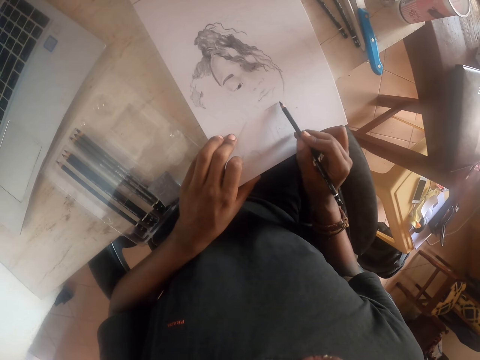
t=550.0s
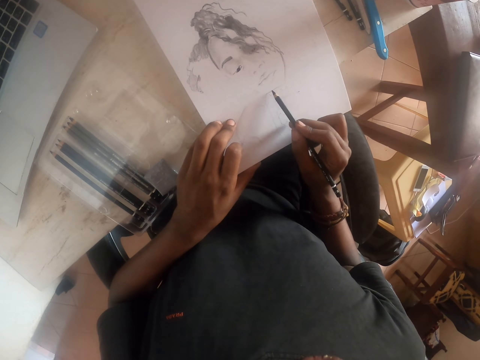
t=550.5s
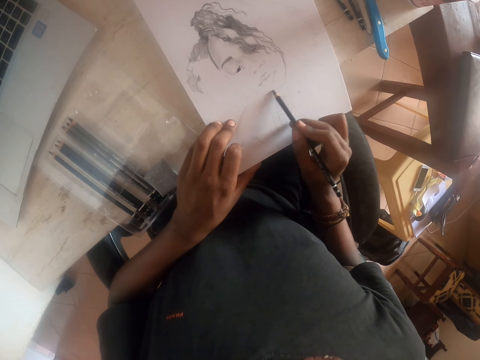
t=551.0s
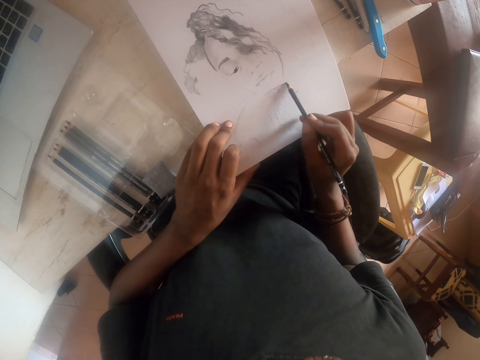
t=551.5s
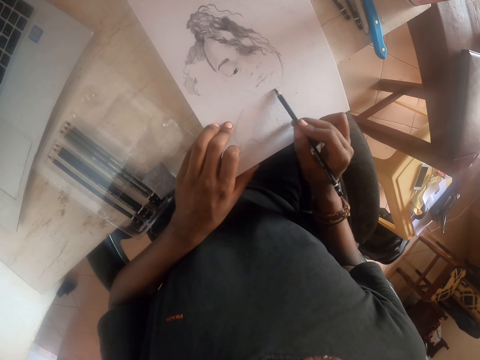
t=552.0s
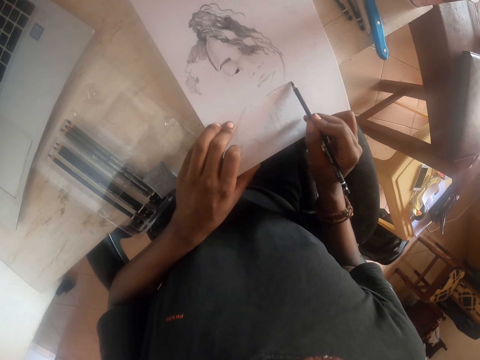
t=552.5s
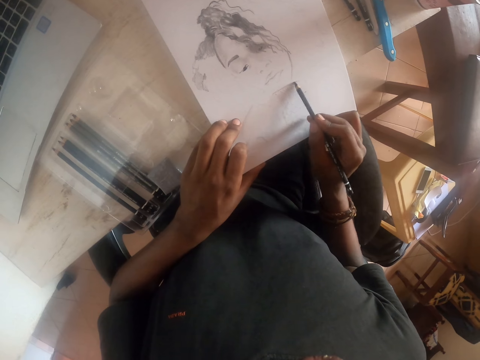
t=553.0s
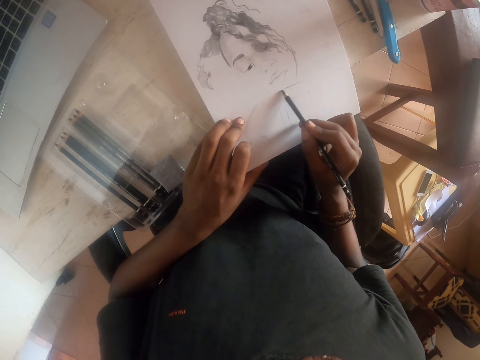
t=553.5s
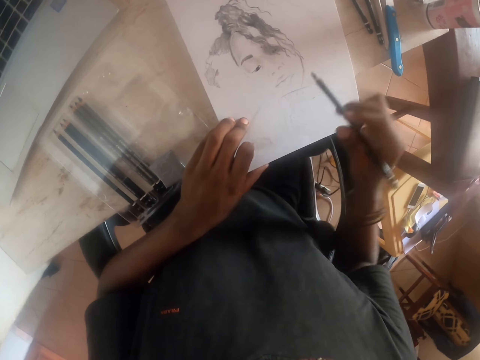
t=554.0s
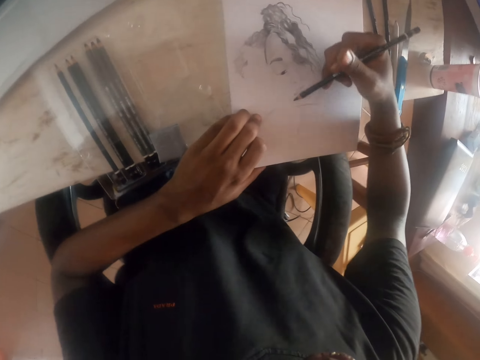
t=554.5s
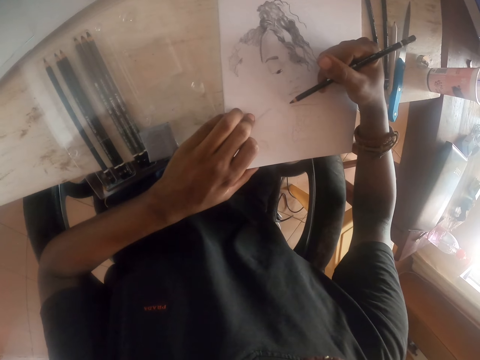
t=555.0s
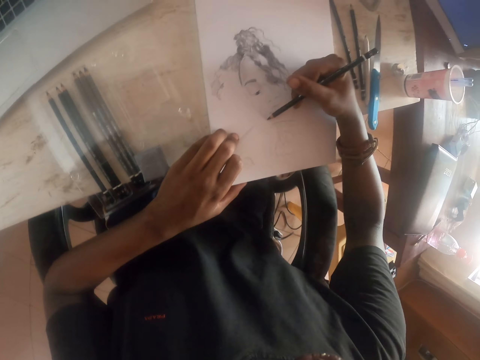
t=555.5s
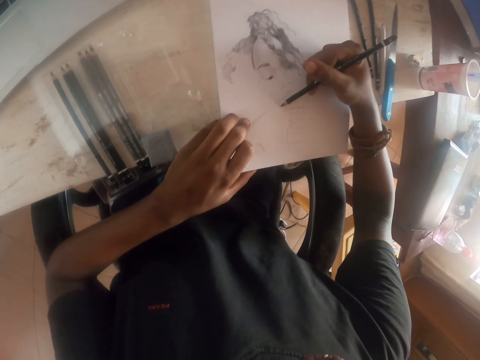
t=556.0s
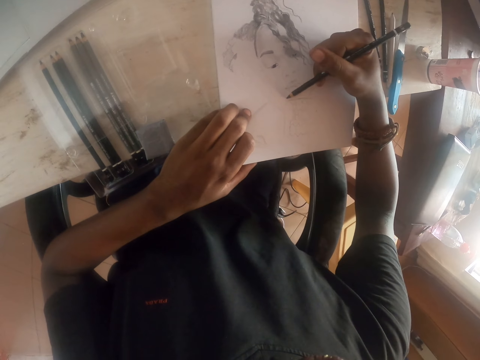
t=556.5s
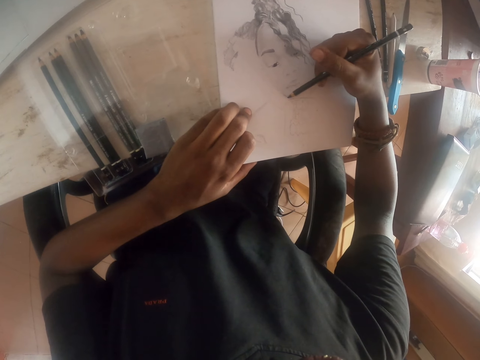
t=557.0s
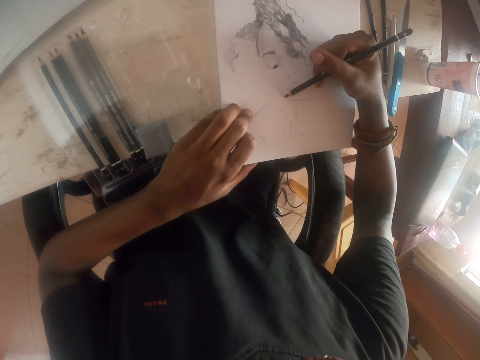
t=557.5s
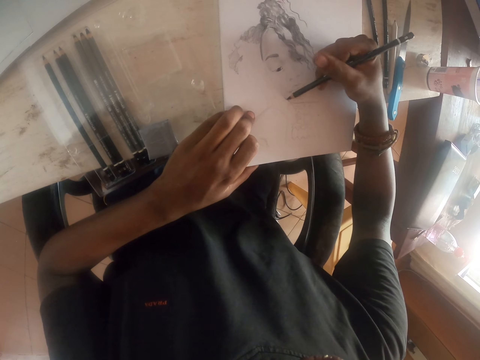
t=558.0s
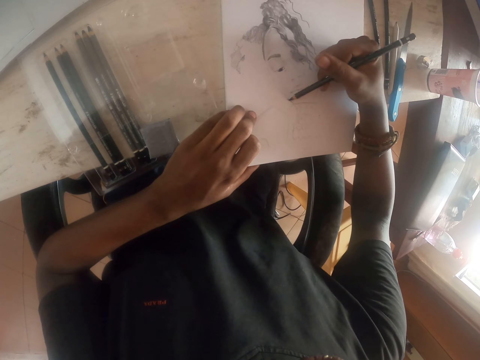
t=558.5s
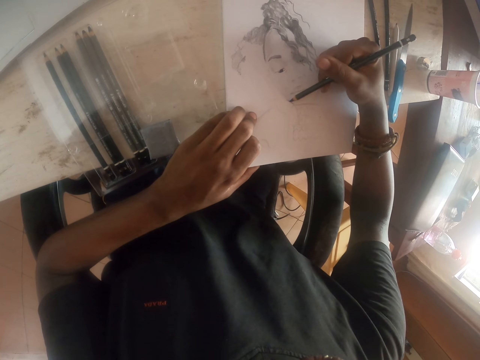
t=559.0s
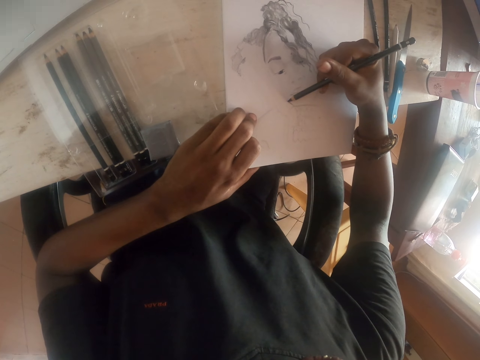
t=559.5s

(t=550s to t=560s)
The camera wearer moves the hand with the drawing pen.

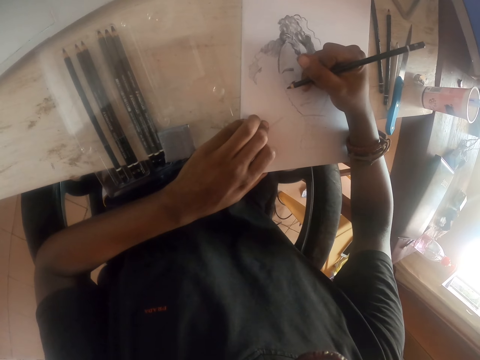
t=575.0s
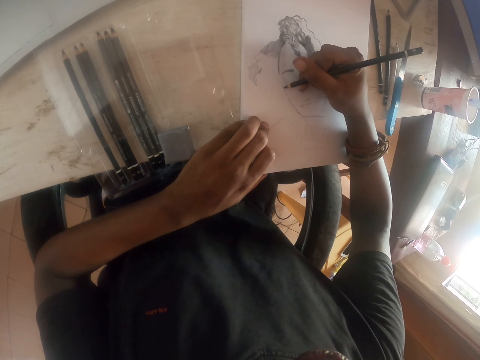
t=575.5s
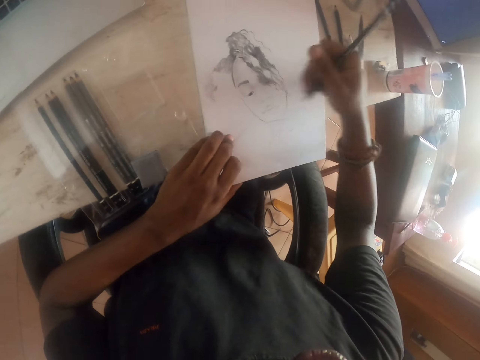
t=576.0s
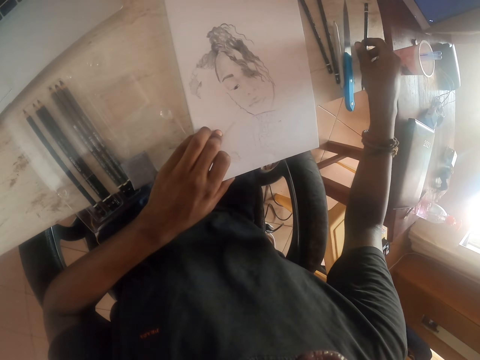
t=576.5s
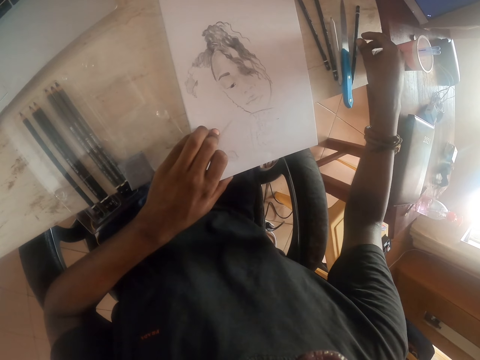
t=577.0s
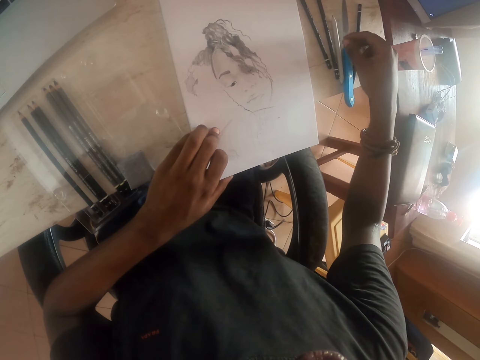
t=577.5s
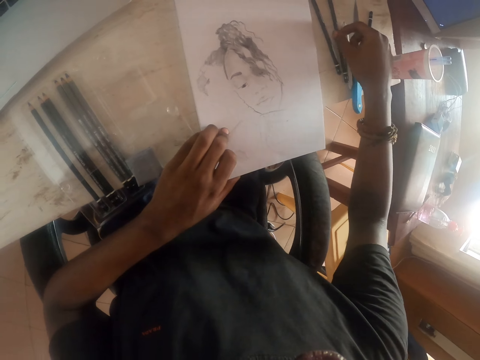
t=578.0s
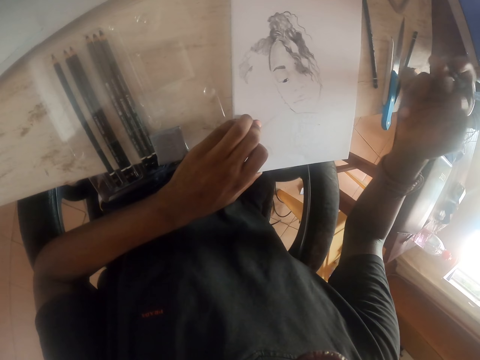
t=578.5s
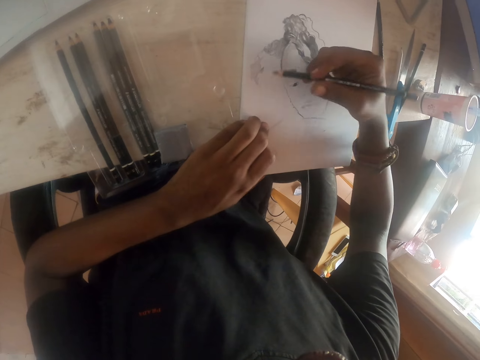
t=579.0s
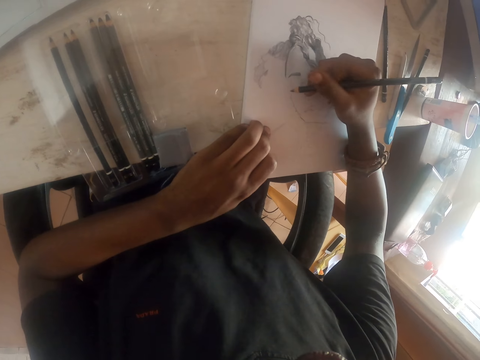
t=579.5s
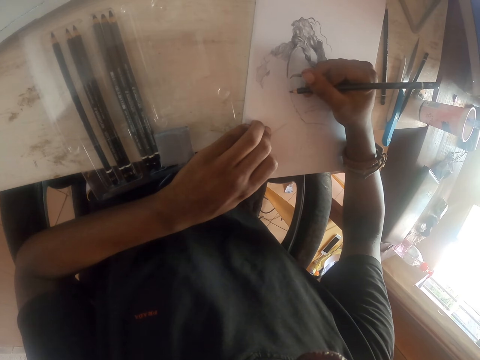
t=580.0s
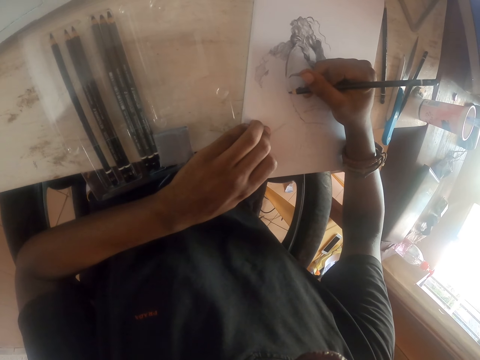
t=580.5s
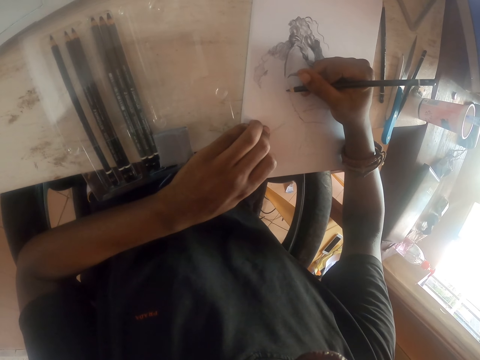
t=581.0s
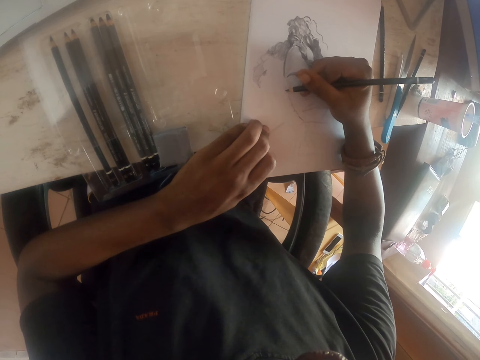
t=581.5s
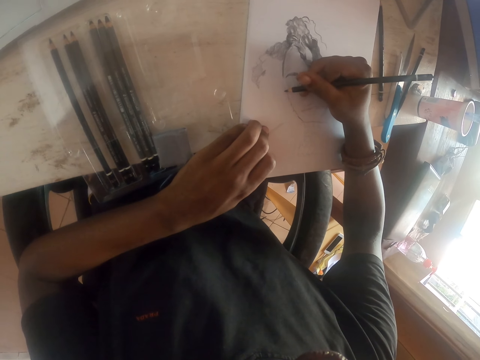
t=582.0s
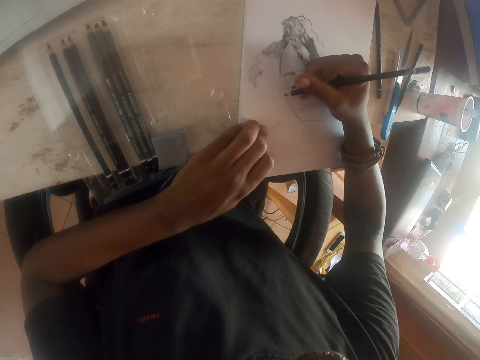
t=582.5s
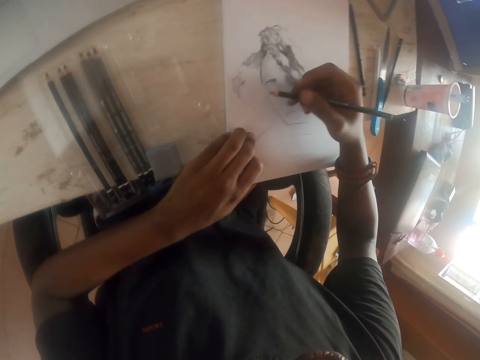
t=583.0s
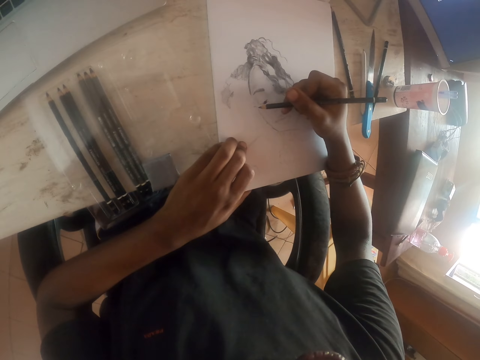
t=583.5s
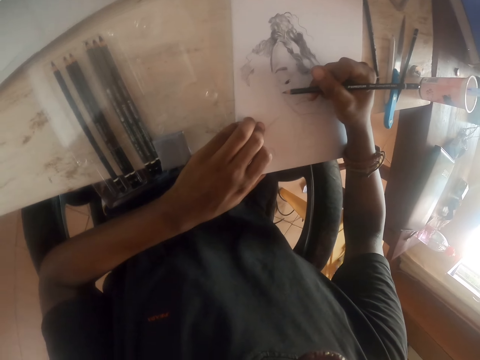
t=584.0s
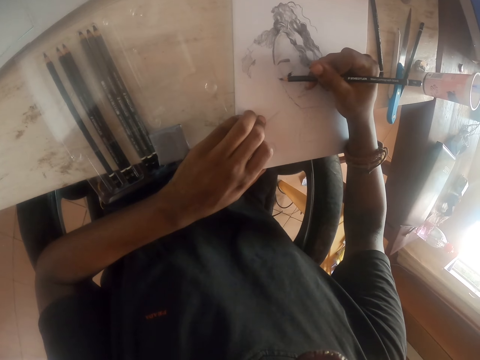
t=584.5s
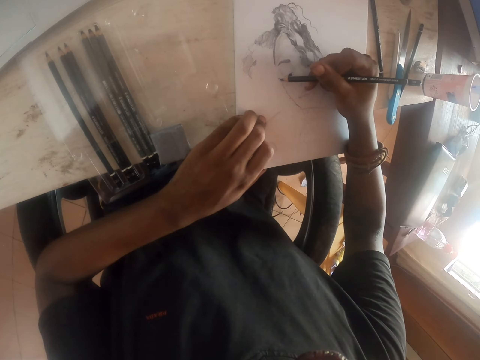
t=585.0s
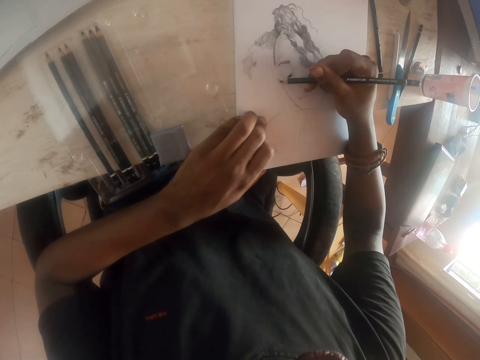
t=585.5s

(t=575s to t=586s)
The camera wearer puts a pen on a table. They pick the pen from the table. They draw an image on a paper with the pen.

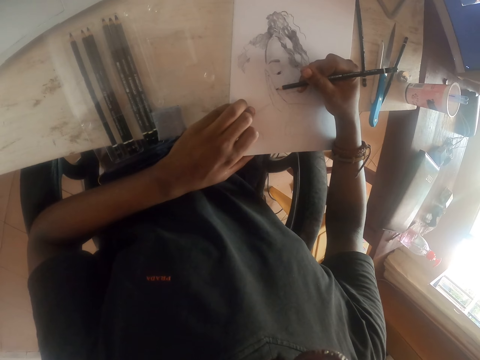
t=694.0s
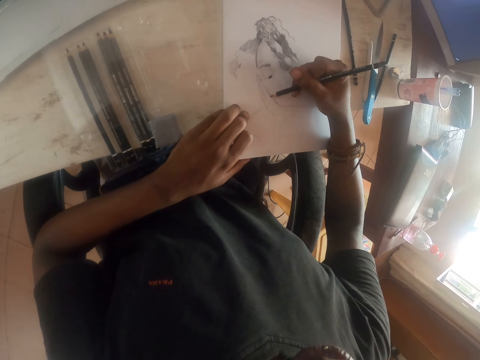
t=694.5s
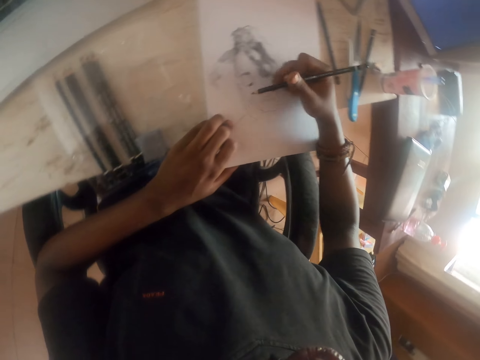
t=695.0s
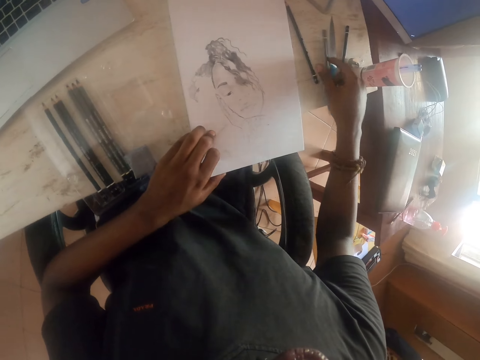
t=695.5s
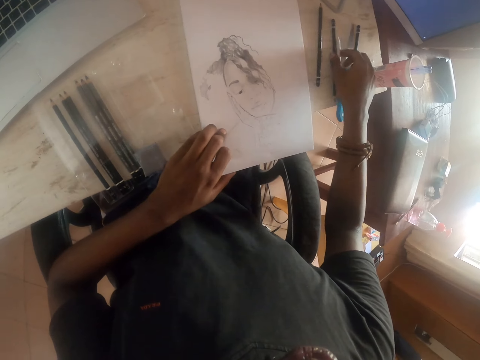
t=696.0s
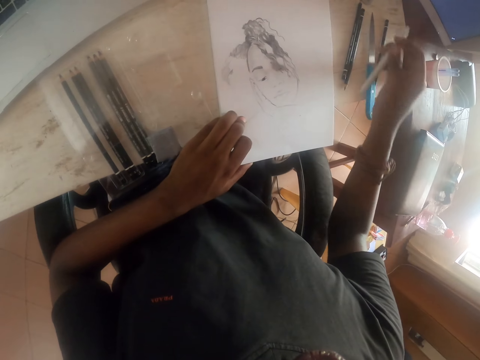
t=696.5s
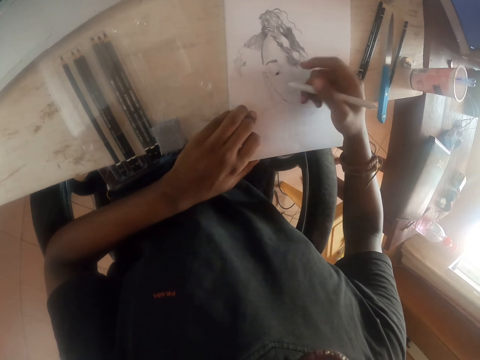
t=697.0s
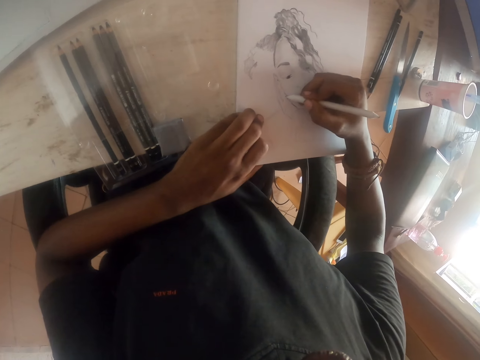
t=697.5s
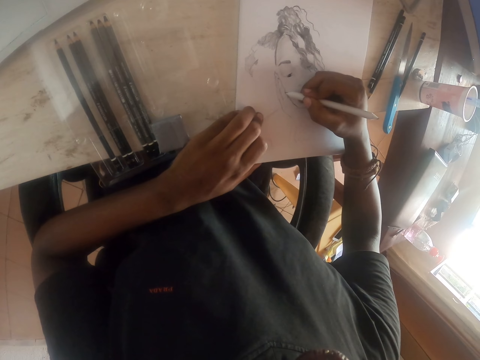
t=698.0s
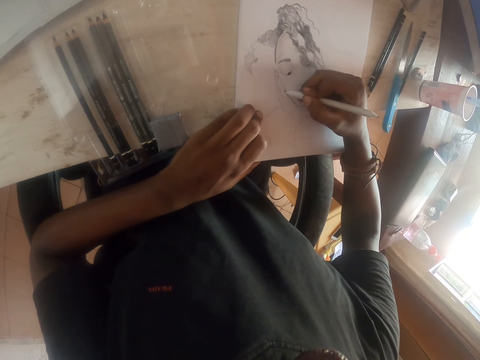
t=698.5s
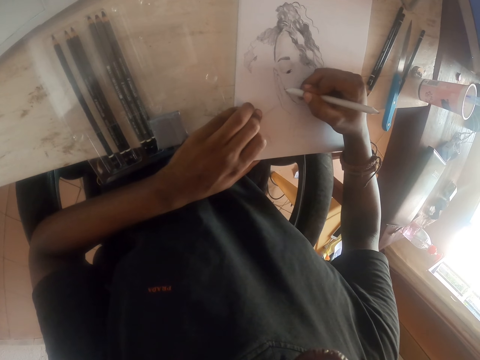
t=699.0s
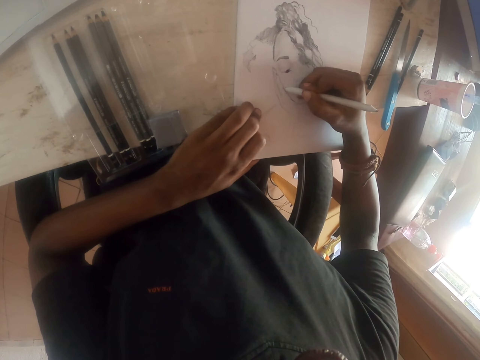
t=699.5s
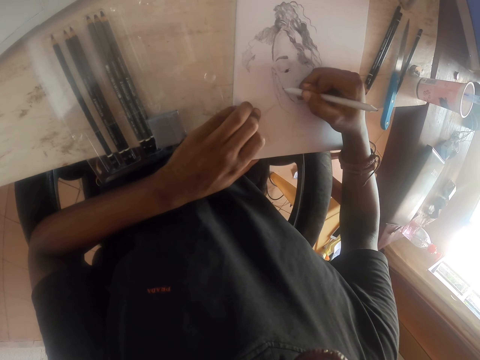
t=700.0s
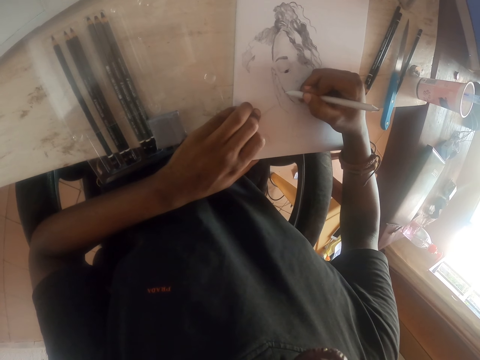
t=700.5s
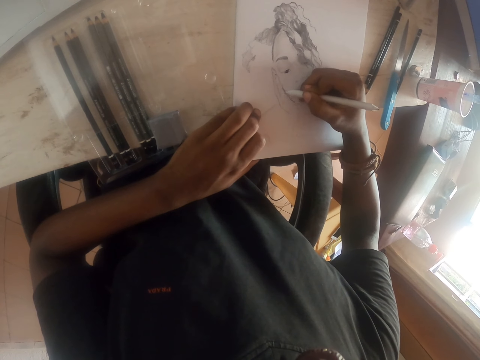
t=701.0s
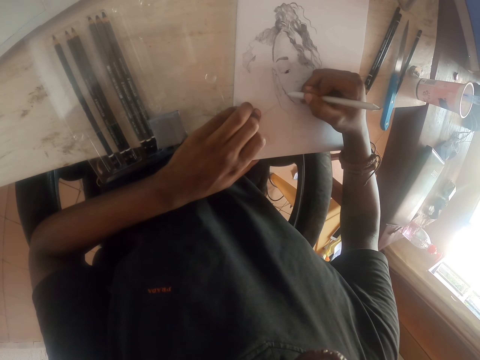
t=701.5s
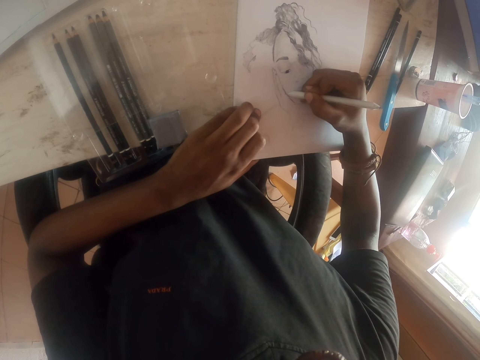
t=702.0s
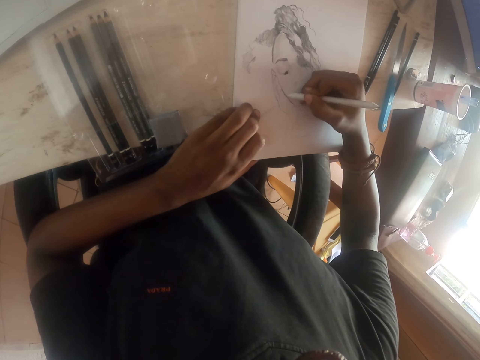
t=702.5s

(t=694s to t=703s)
The camera wearer puts down a pen on a table. They pick the white pen from the table. They draw an image on a paper with the pen.
